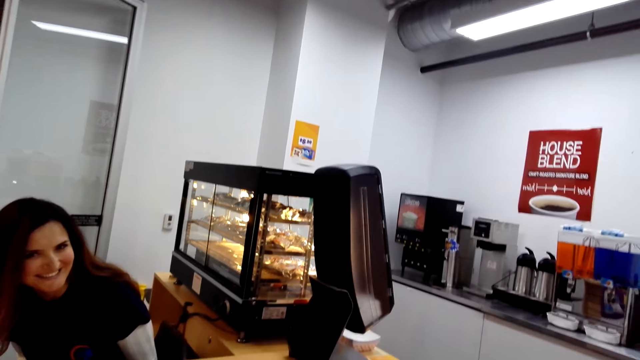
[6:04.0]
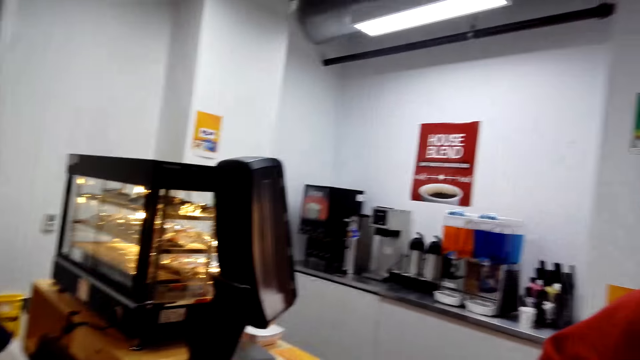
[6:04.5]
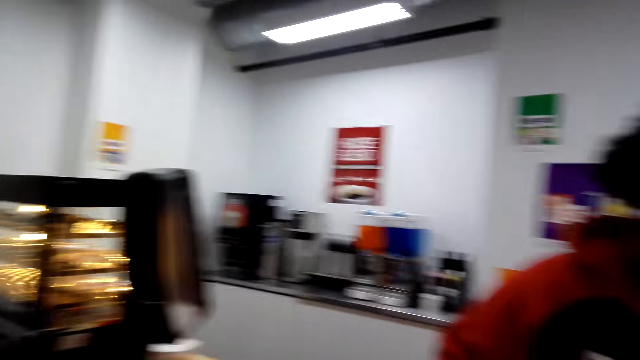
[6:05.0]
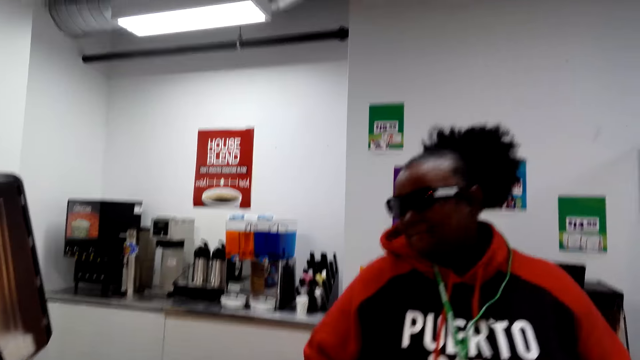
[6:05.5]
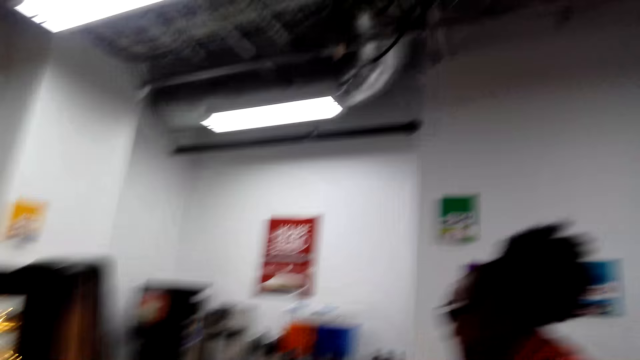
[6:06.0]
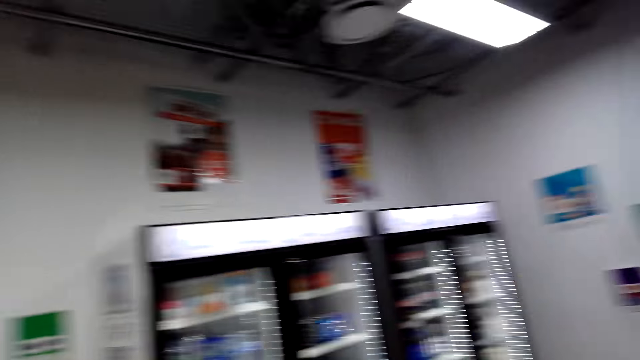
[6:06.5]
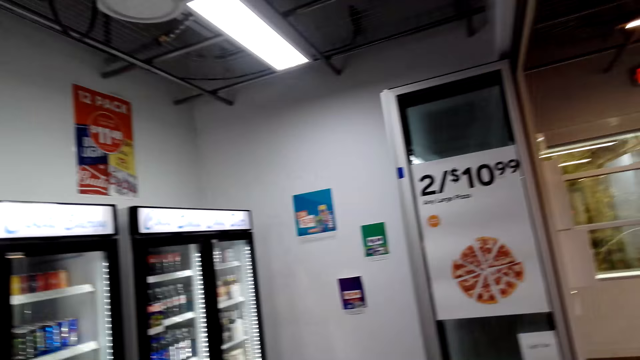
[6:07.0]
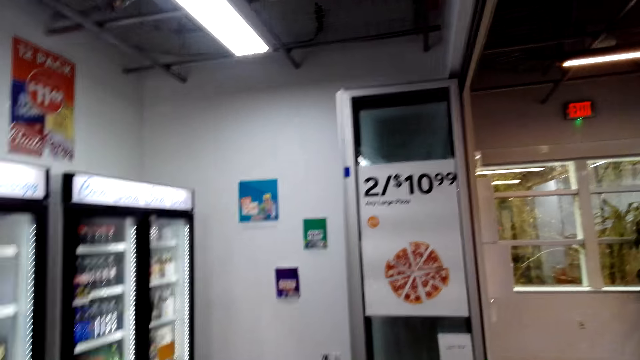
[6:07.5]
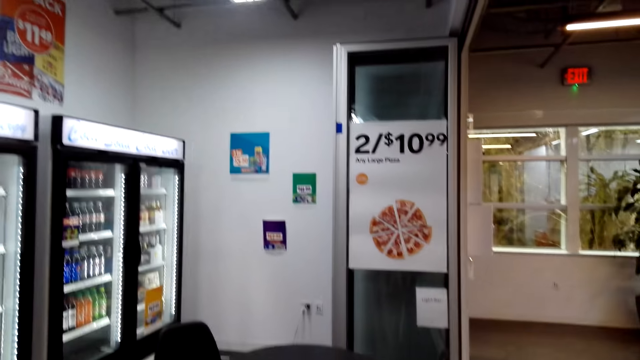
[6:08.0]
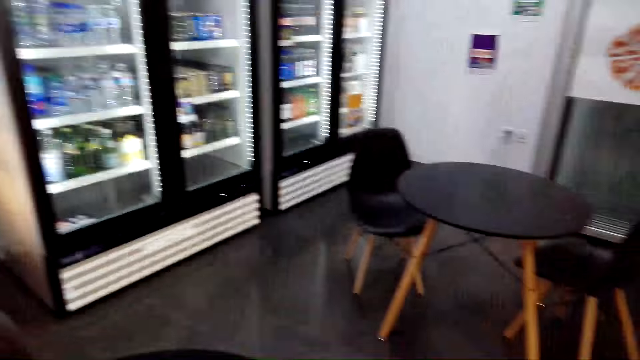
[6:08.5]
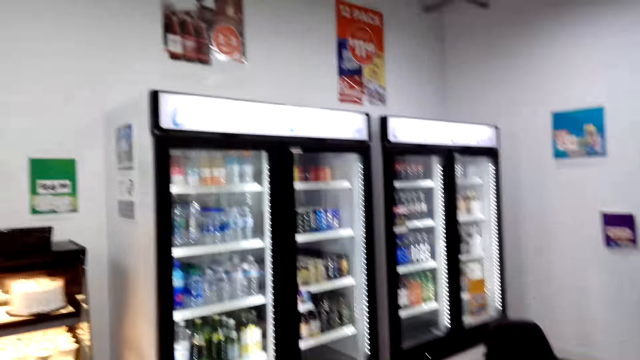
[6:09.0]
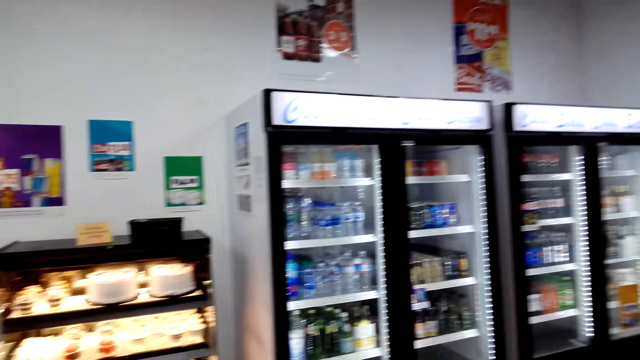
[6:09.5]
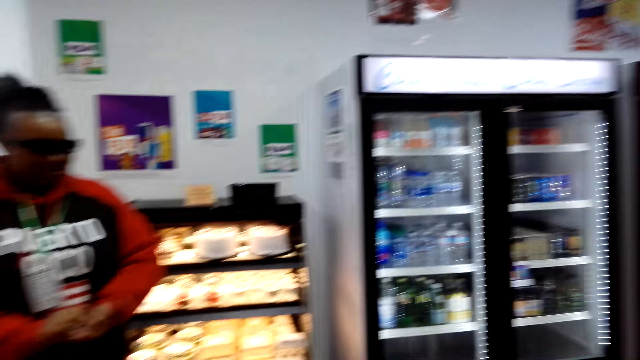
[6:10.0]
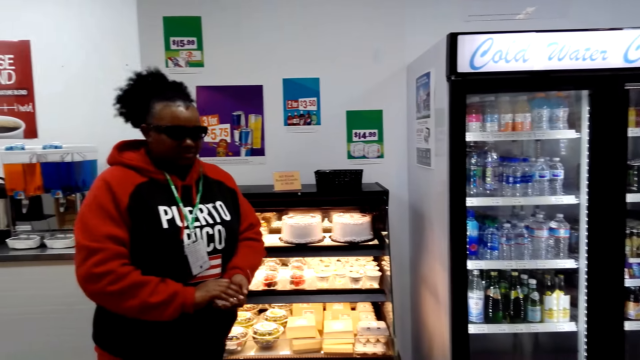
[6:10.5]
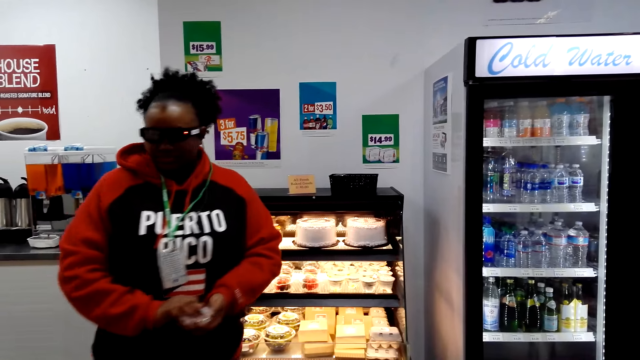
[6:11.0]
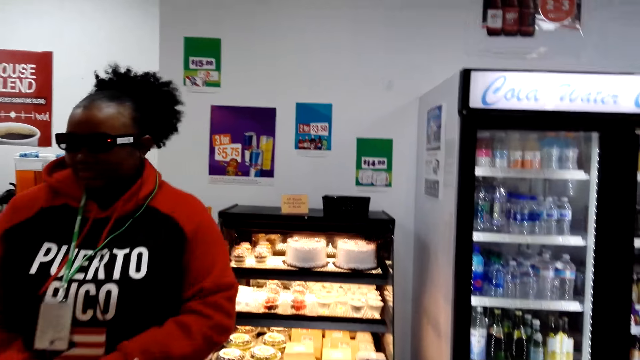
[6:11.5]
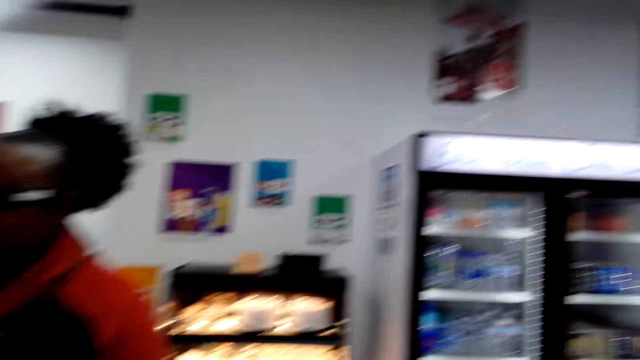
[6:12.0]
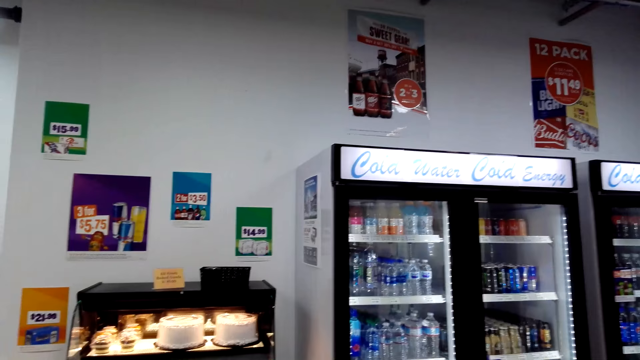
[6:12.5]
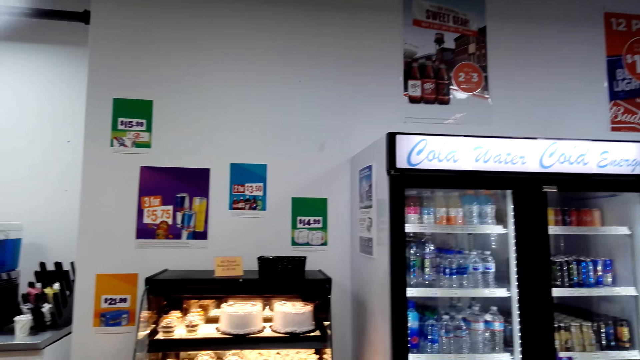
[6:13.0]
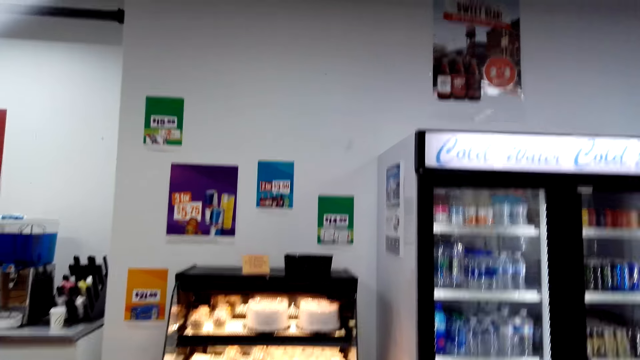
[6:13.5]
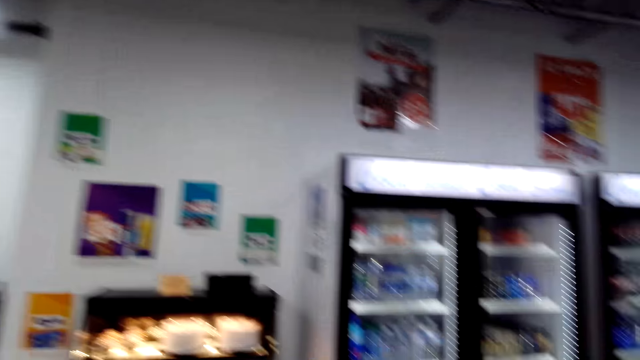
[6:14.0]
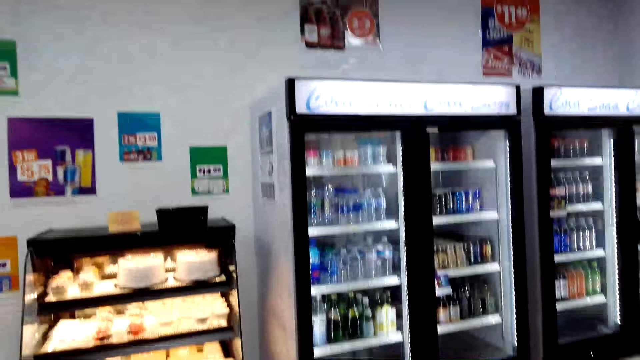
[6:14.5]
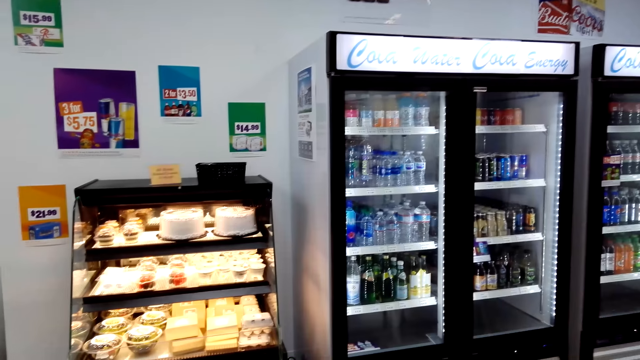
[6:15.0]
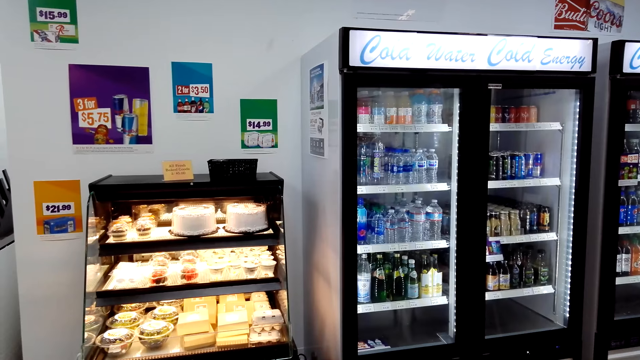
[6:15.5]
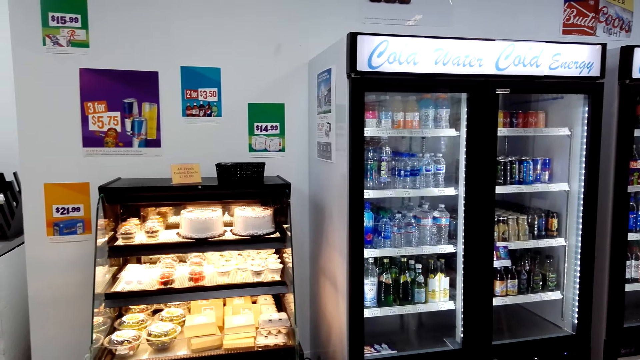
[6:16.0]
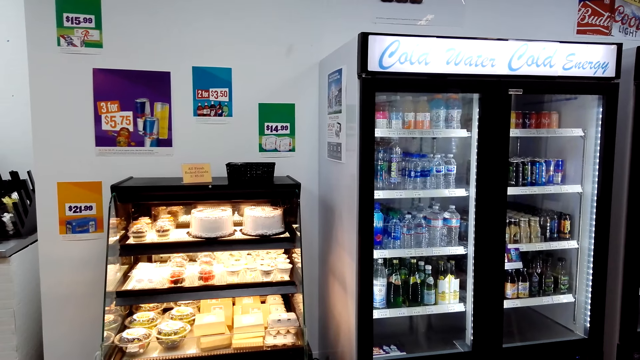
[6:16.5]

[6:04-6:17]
A woman walks away from the camera wearer. The camera wearer looks around. Another woman talks to the camera wearer and the first woman. The first woman walks away from the camera wearer. The camera wearer talks to the other woman and the first woman.

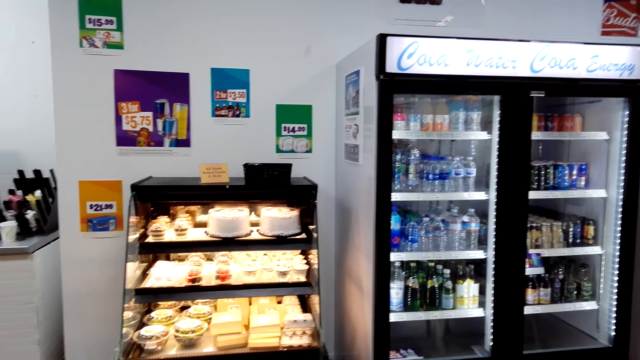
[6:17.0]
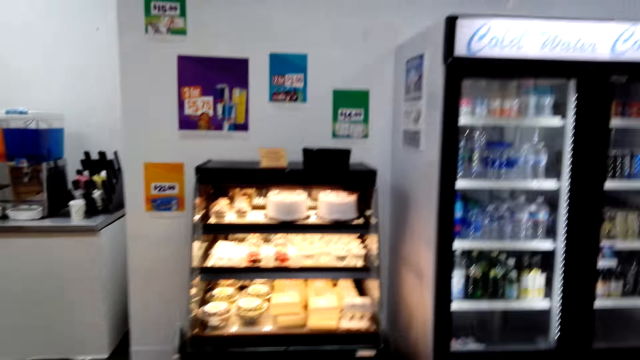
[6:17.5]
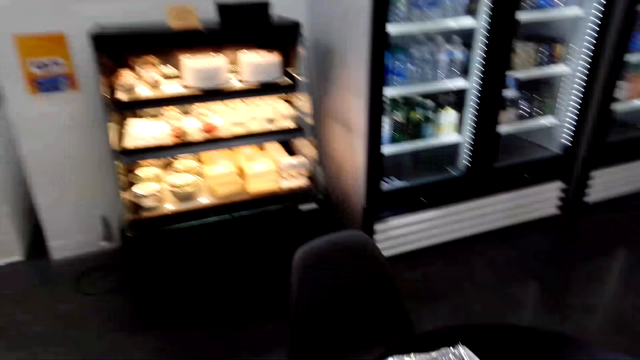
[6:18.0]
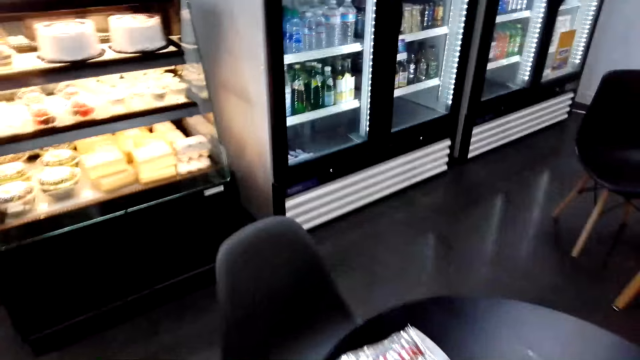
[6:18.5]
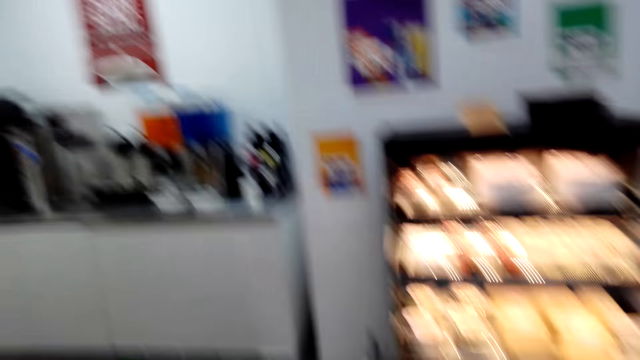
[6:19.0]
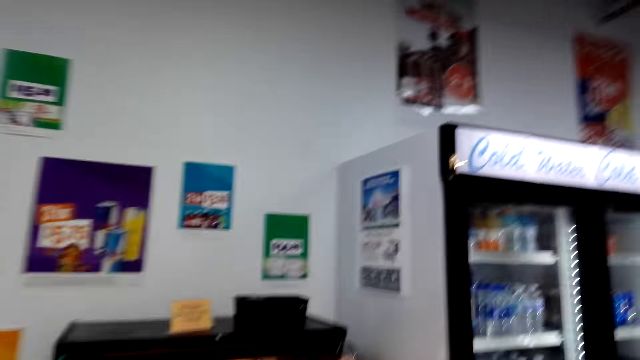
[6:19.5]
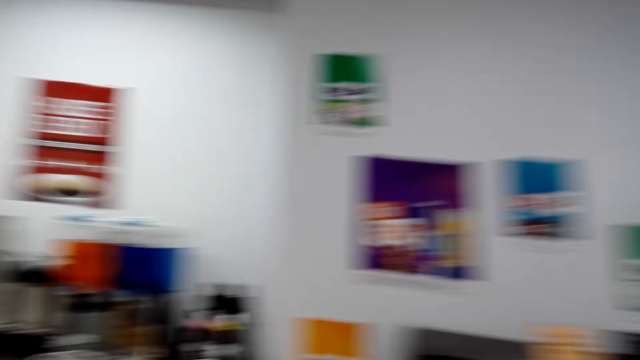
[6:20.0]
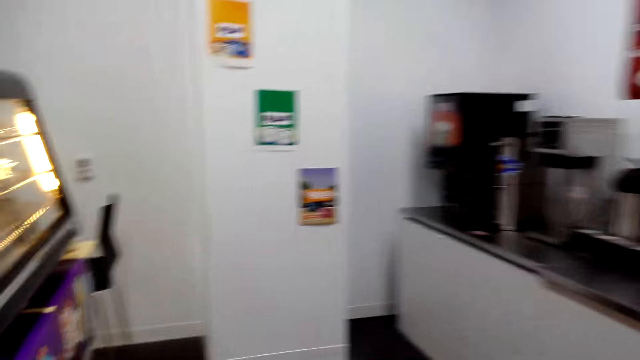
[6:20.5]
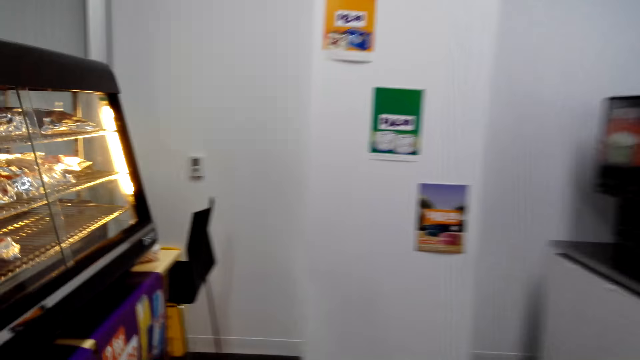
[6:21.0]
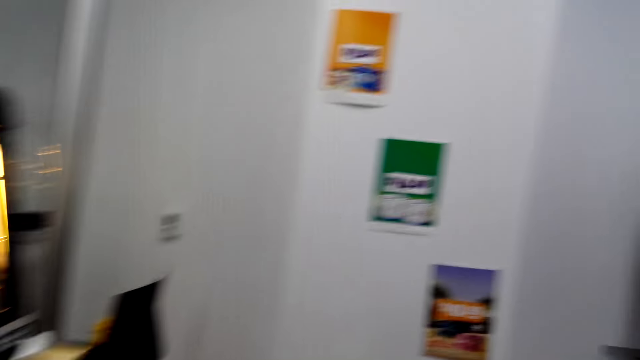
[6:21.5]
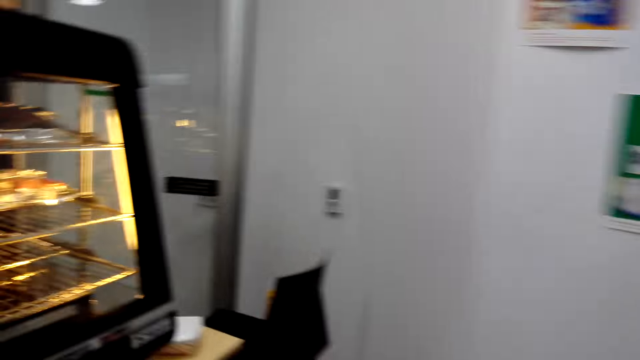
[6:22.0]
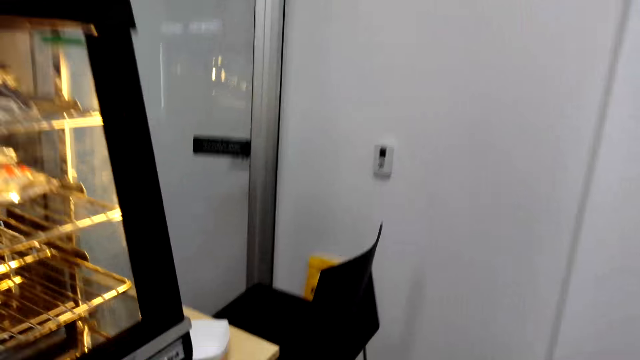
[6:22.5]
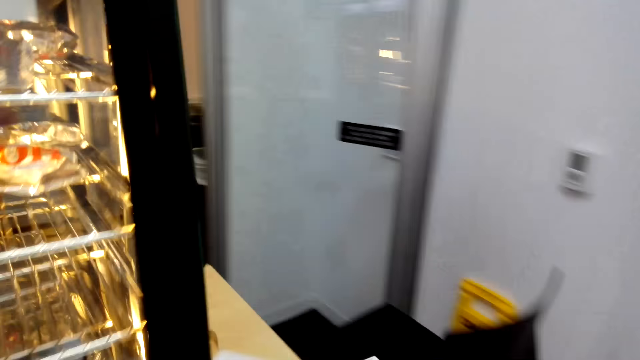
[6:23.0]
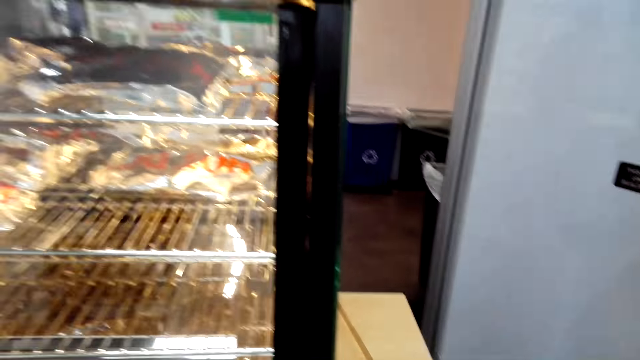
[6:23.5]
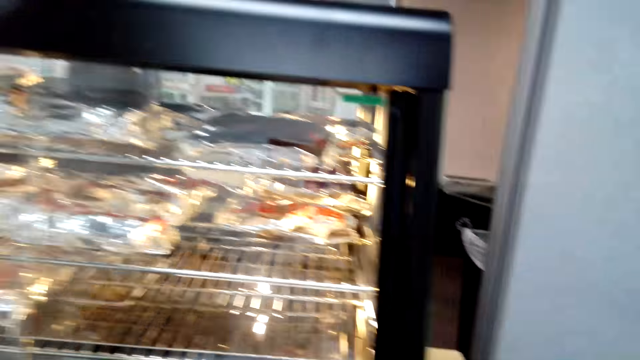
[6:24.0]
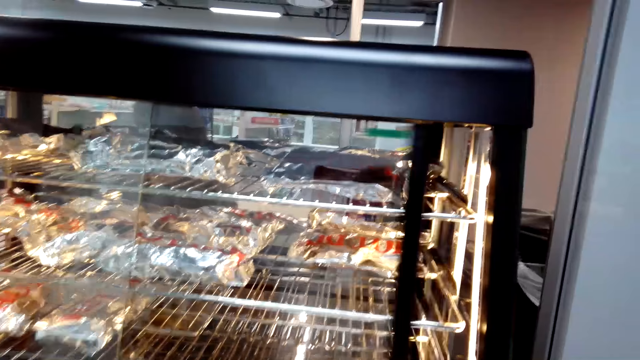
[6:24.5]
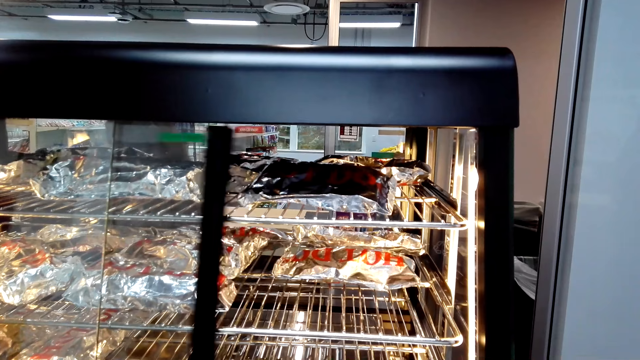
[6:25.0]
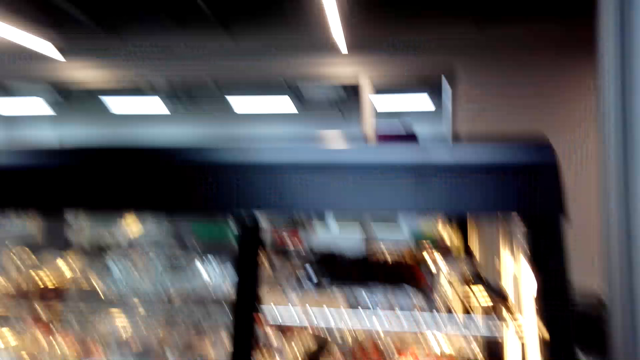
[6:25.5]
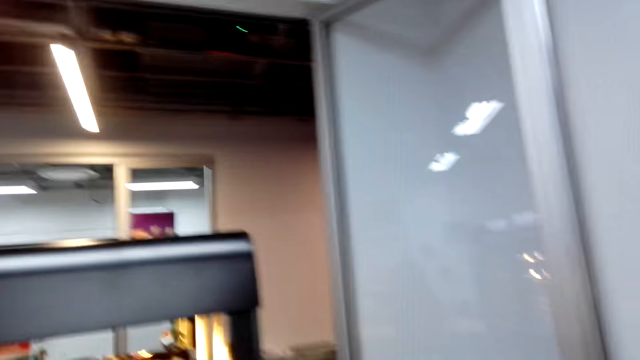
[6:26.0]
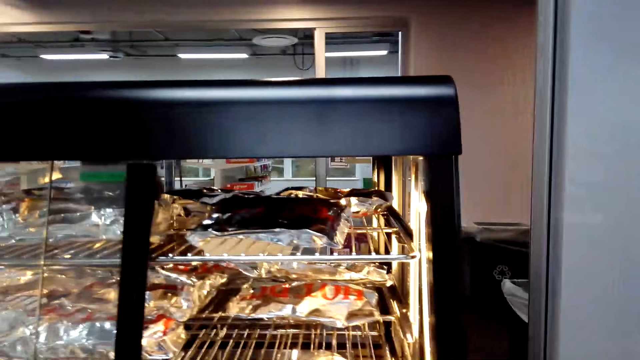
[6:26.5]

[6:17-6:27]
The camera wearer walks towards the display cabinet. They open the display cabinet. They move the pane.
